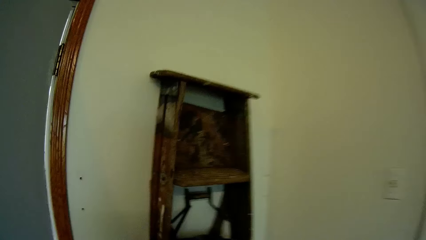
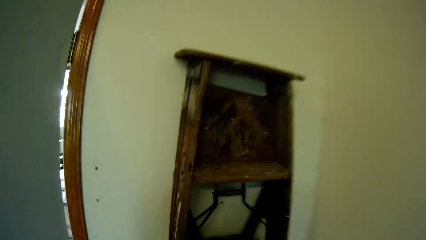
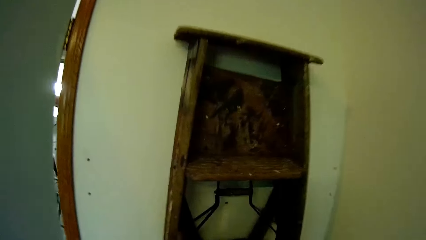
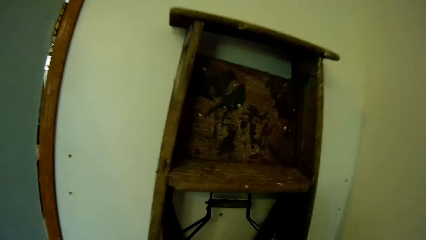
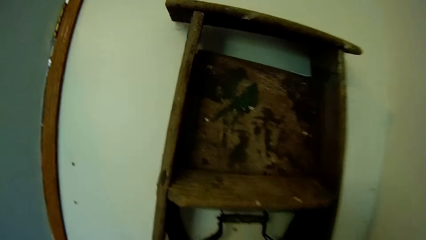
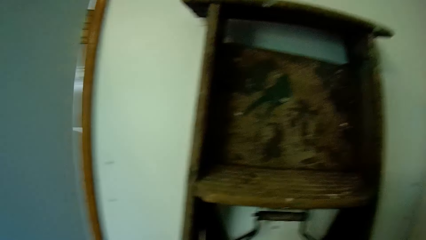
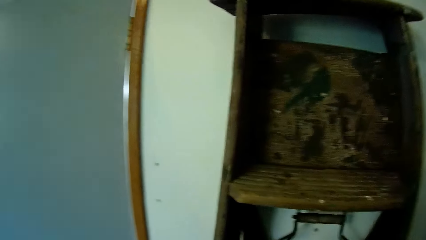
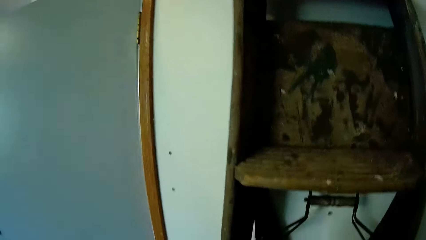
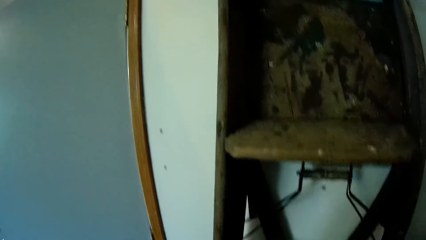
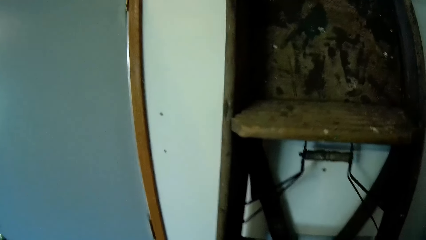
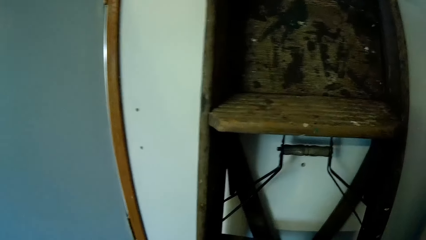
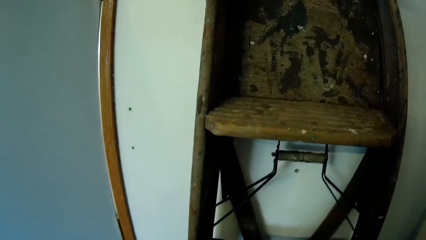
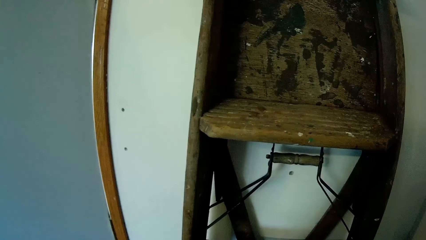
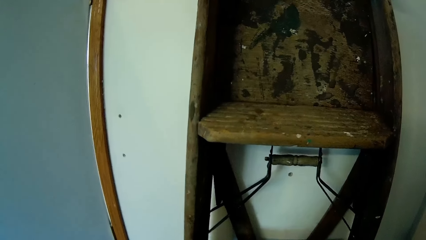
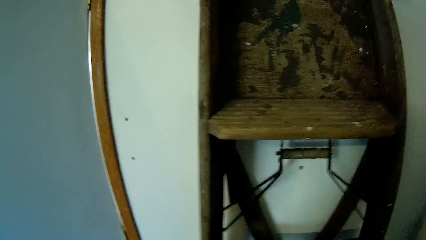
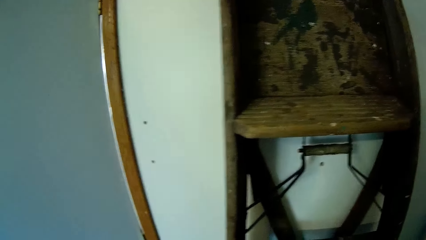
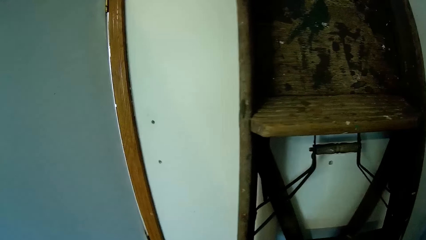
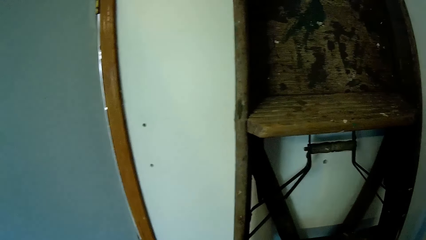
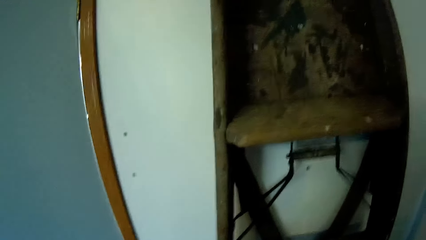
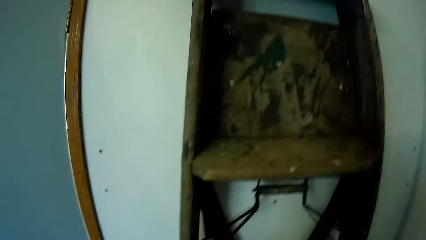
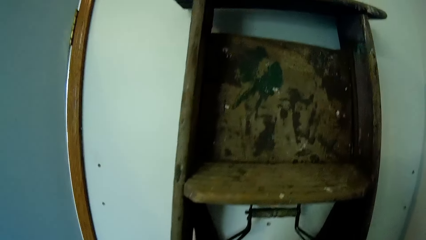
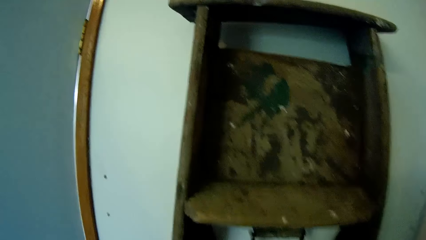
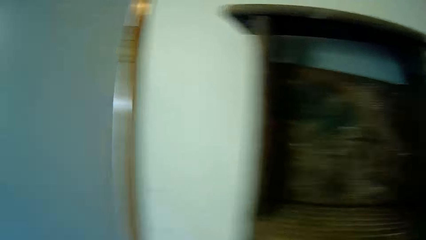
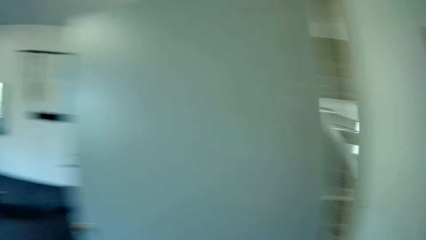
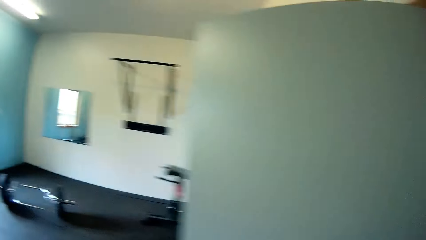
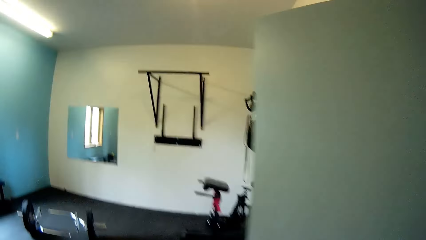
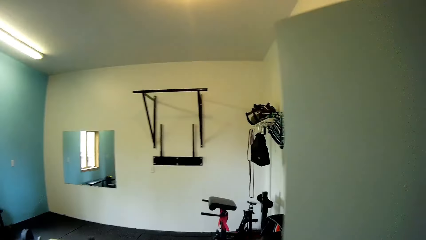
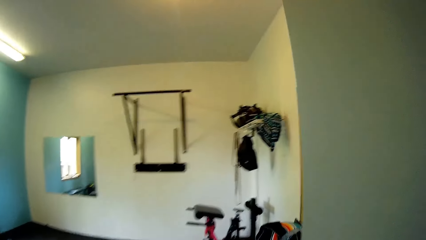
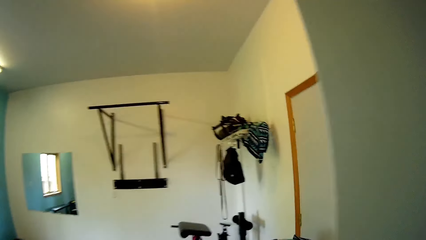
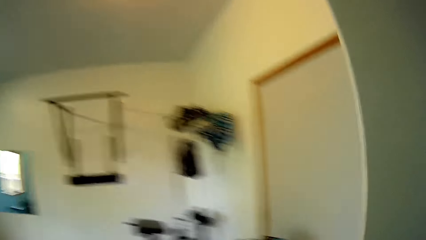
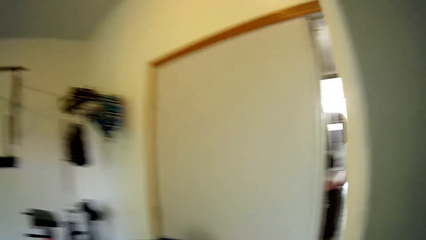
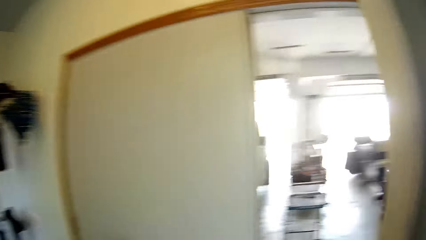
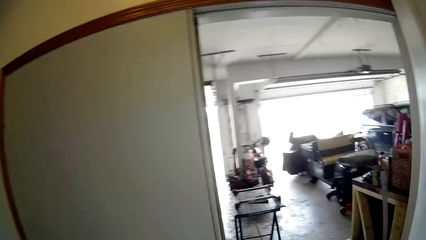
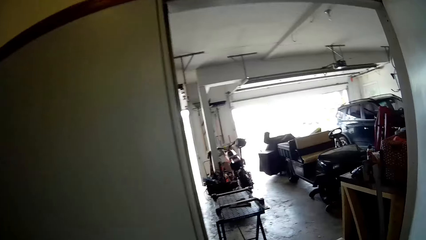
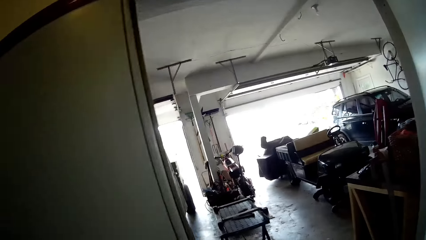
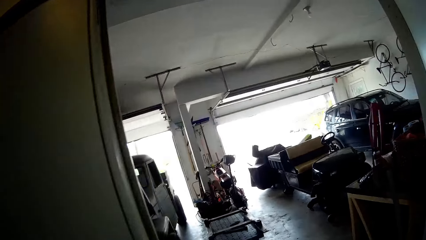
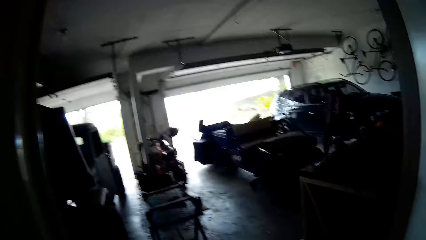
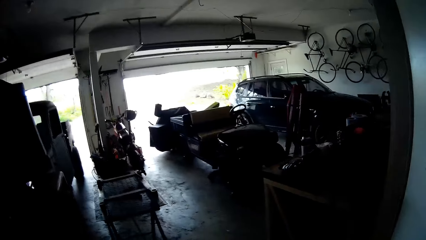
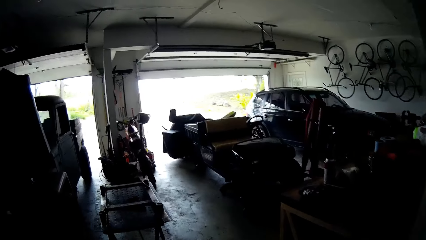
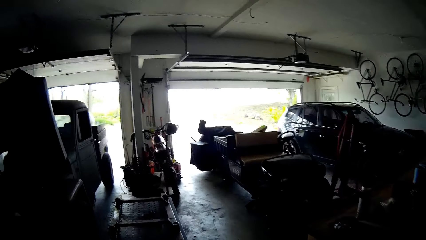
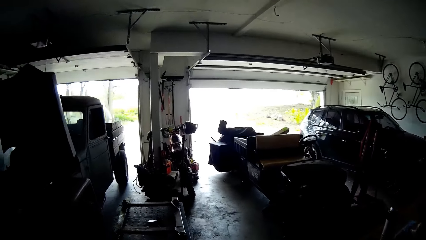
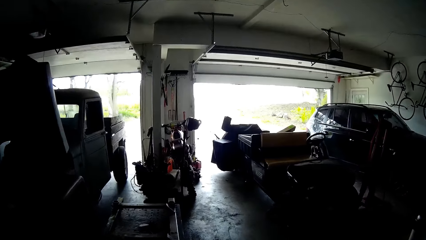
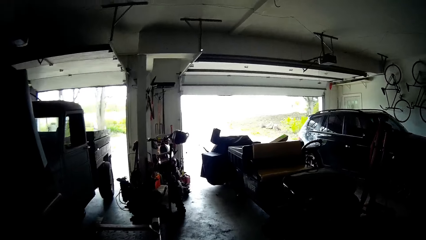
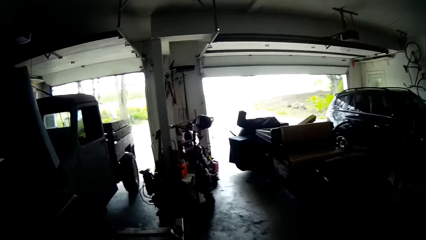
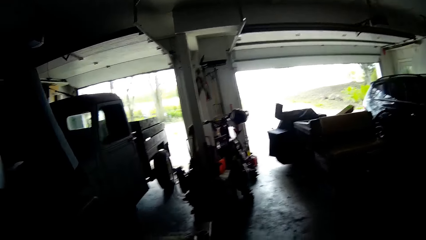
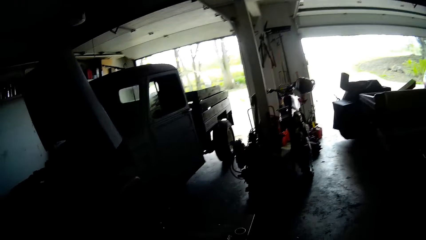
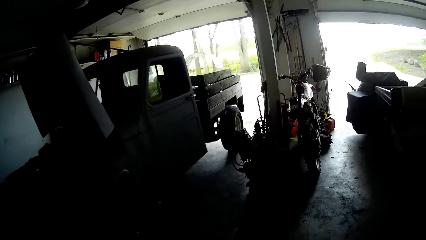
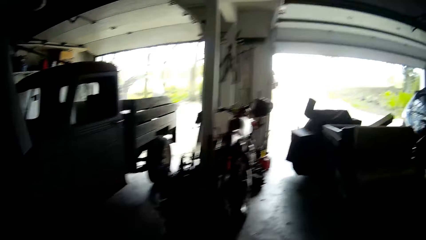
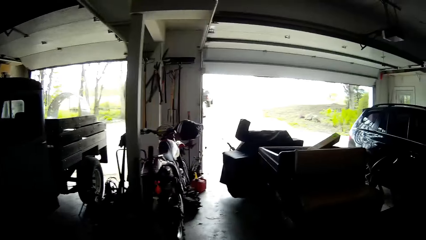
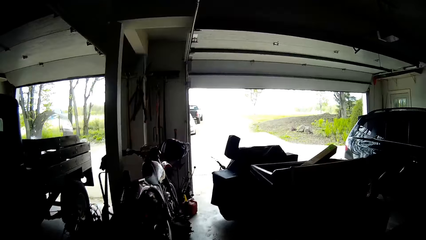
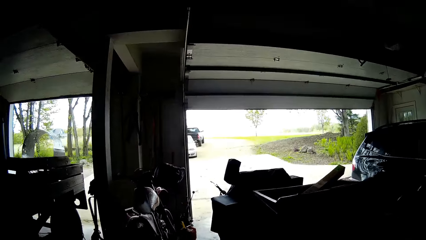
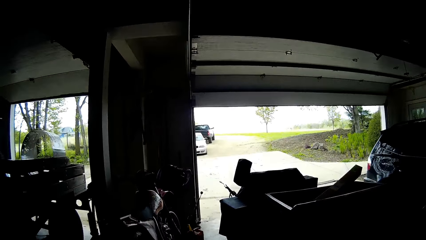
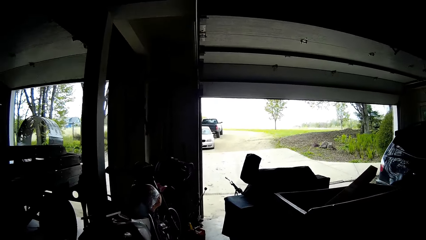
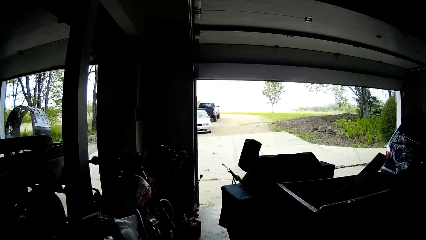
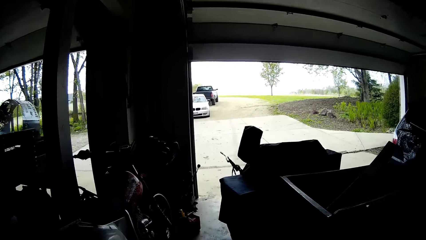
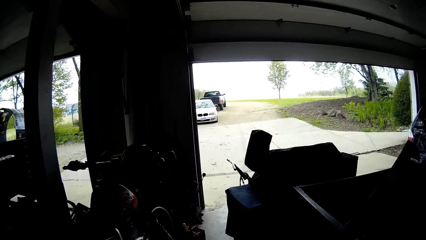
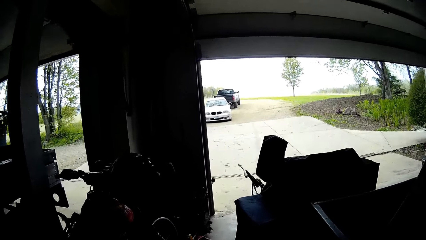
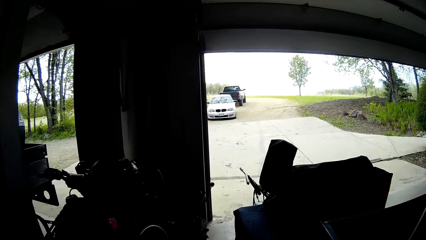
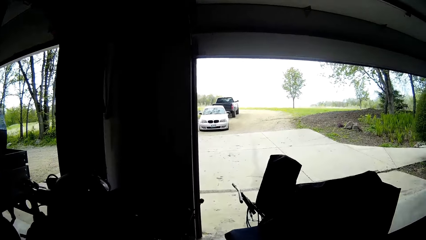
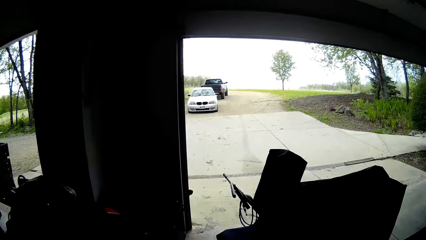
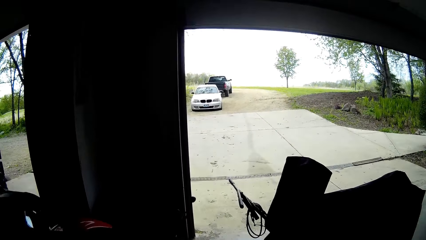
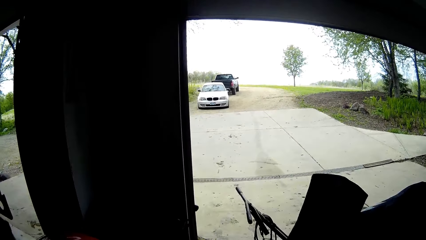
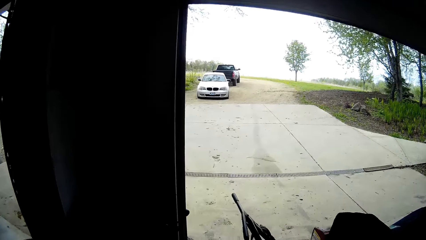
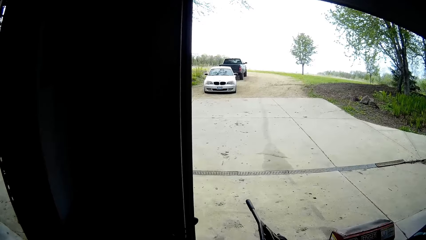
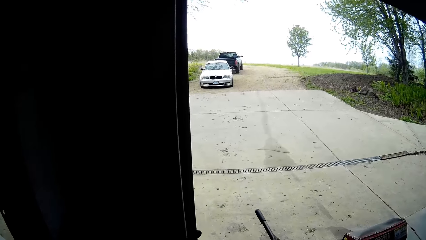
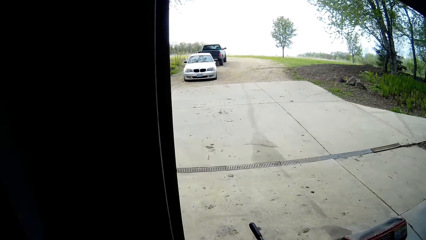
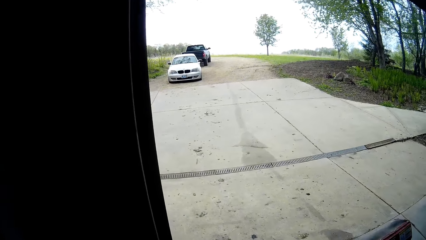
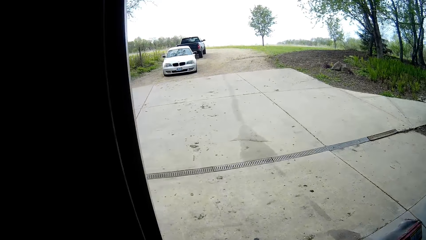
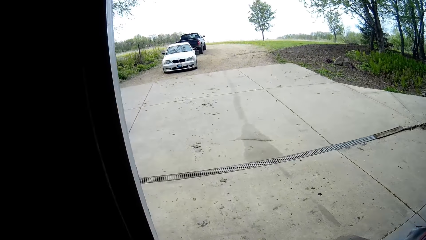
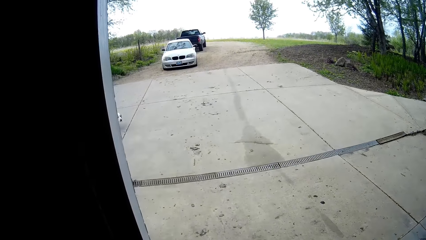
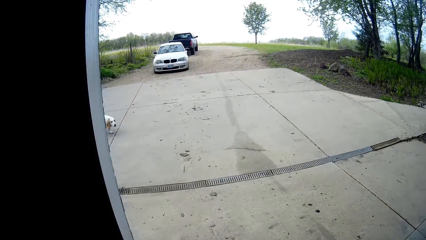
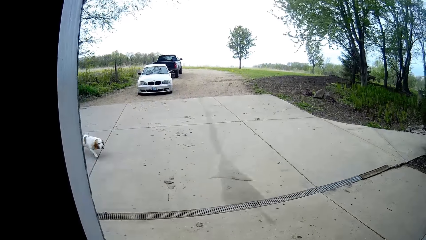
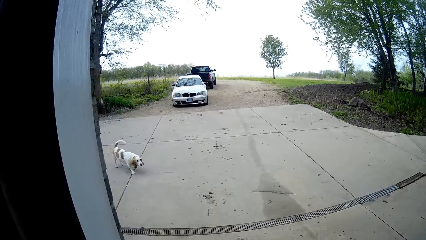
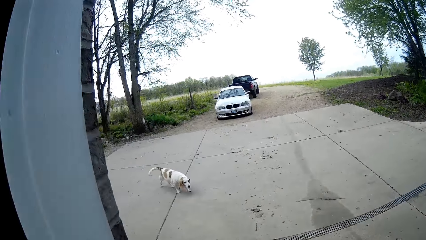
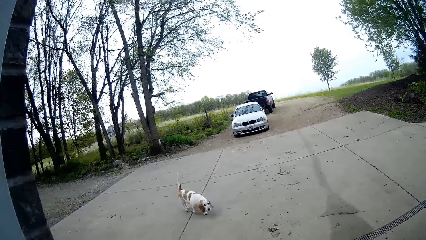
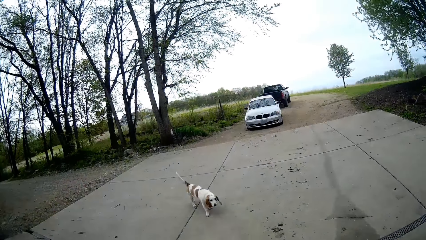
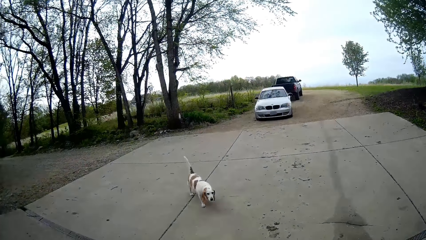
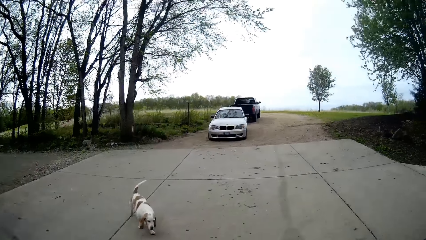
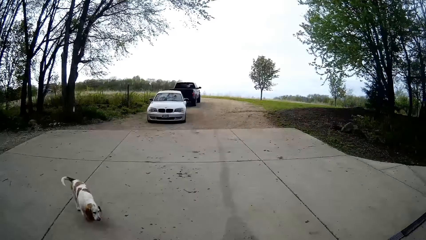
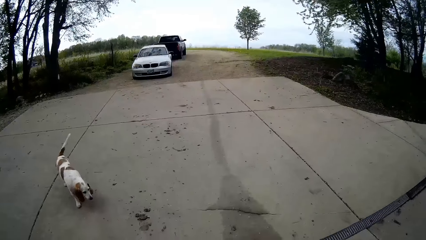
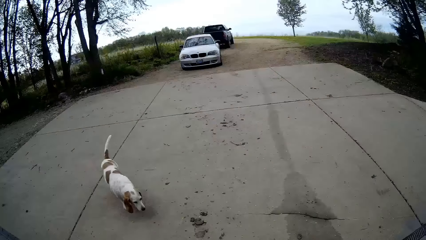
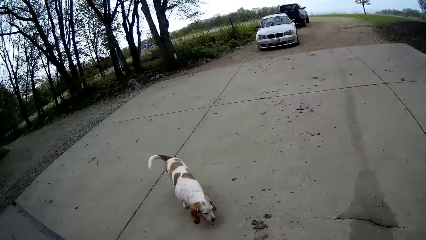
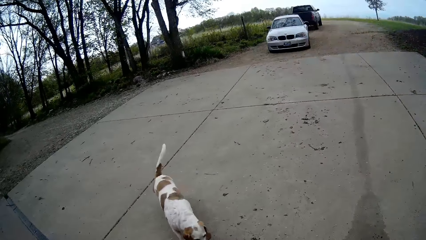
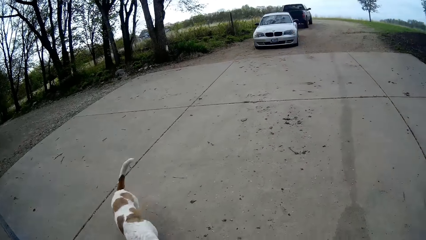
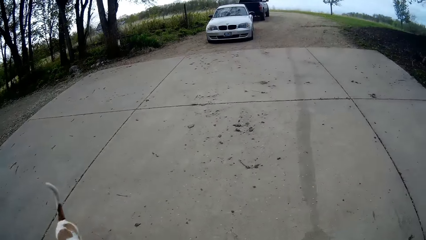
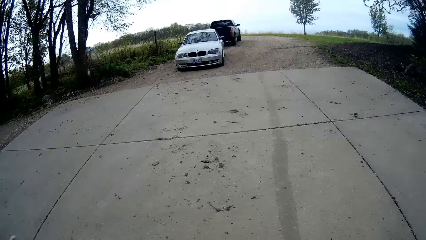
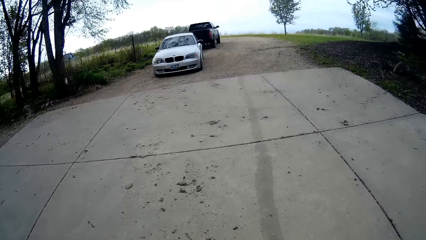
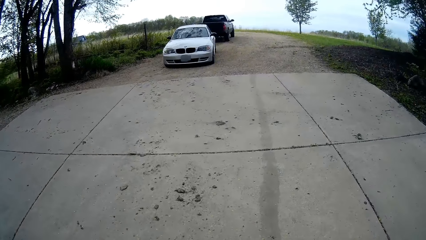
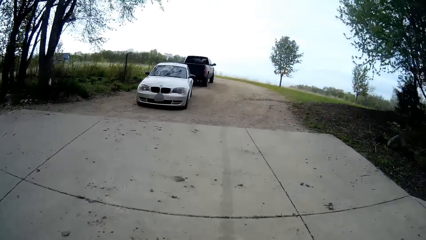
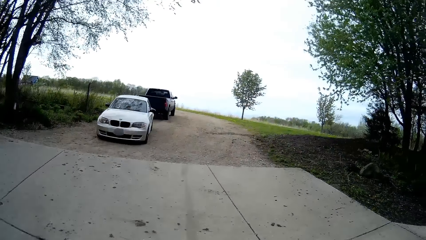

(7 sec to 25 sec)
The camera wearer stands in front of a shelf stand in the room. He walks out of the house. He opens a door with his right hand. He walks to a balcony. He walks past a dog.
